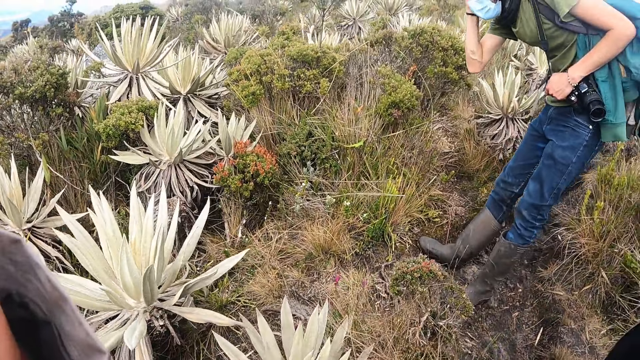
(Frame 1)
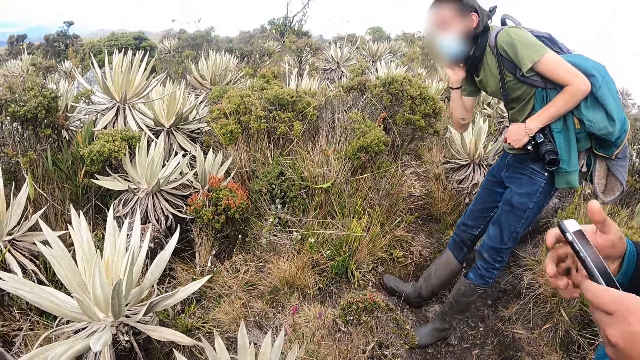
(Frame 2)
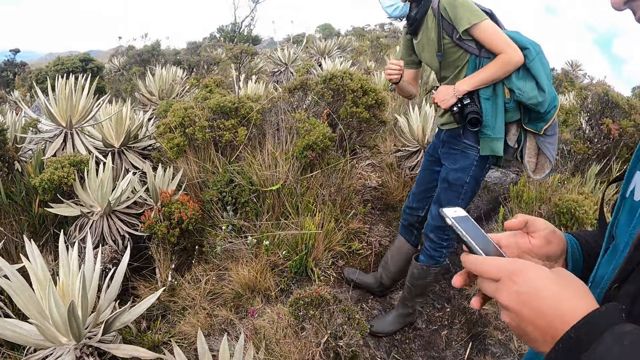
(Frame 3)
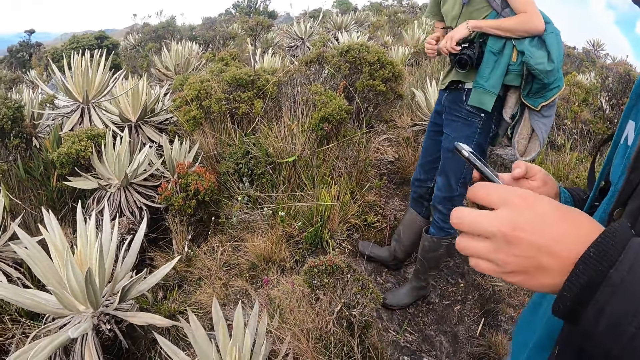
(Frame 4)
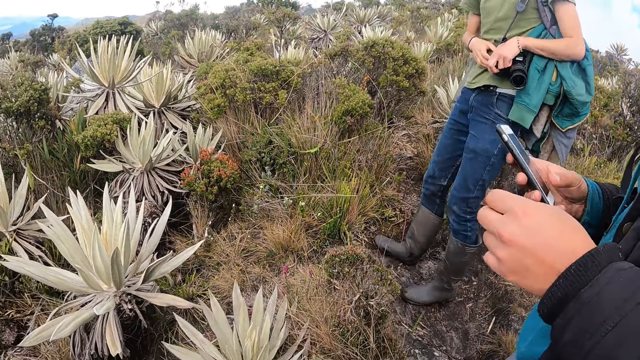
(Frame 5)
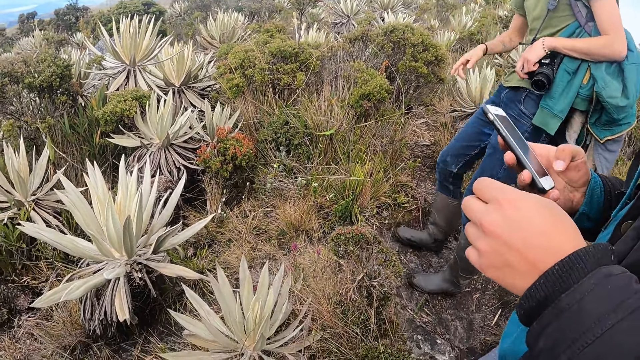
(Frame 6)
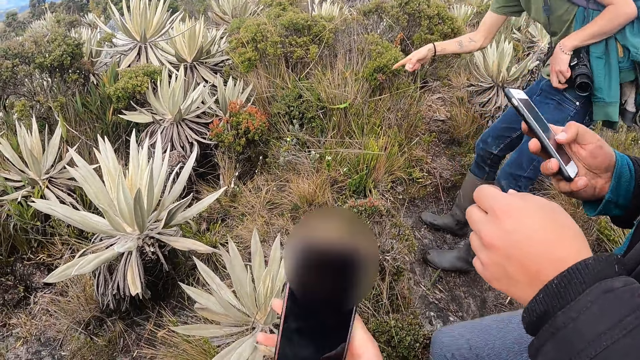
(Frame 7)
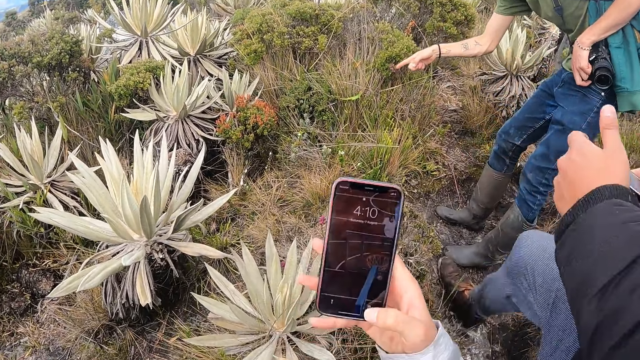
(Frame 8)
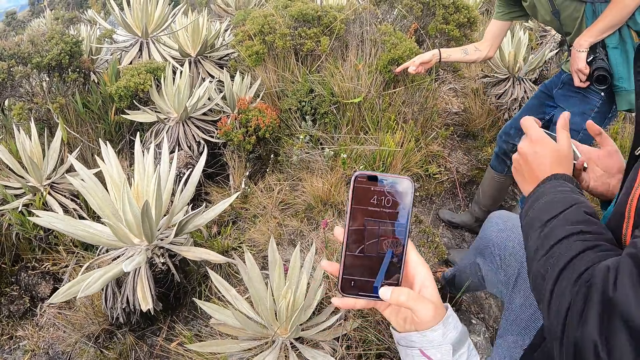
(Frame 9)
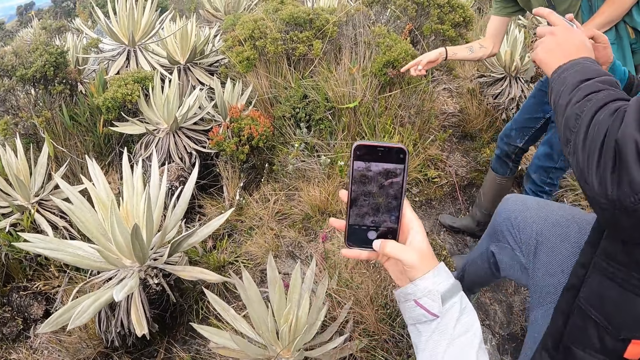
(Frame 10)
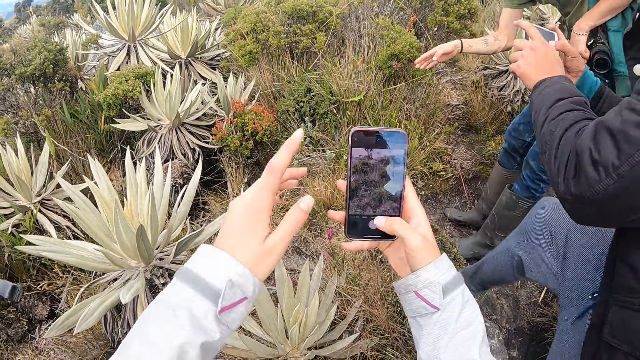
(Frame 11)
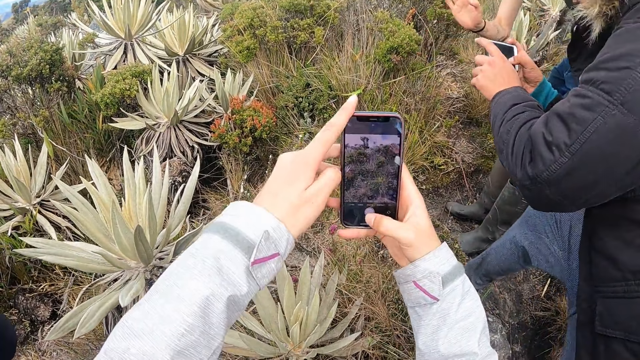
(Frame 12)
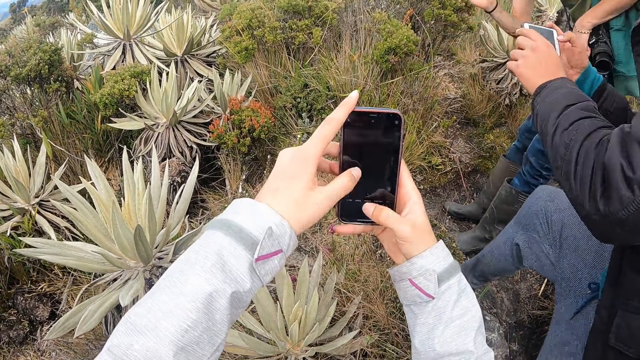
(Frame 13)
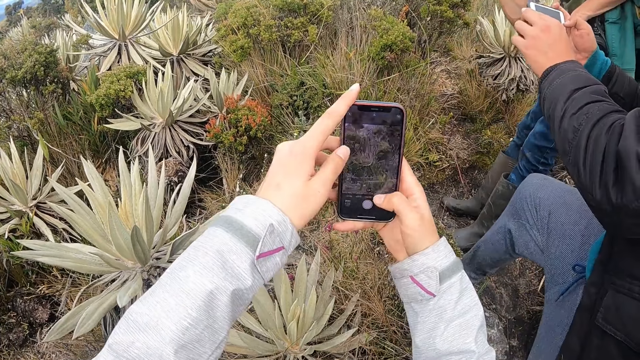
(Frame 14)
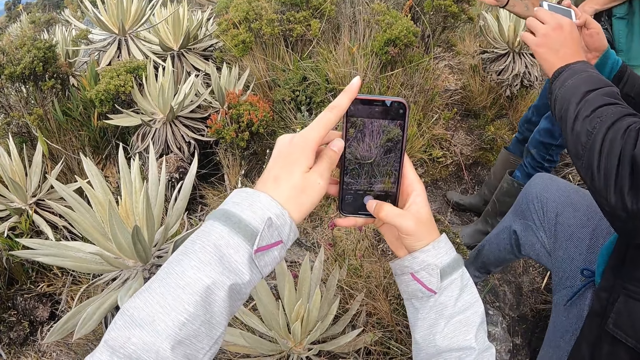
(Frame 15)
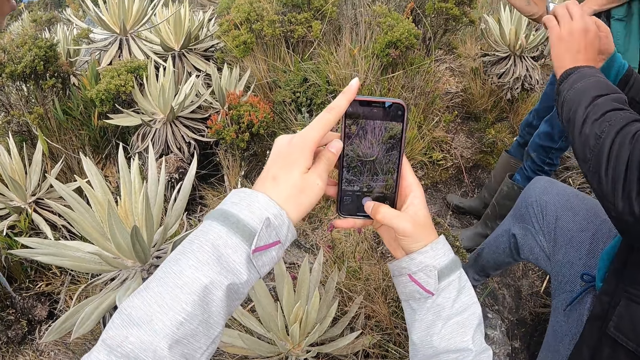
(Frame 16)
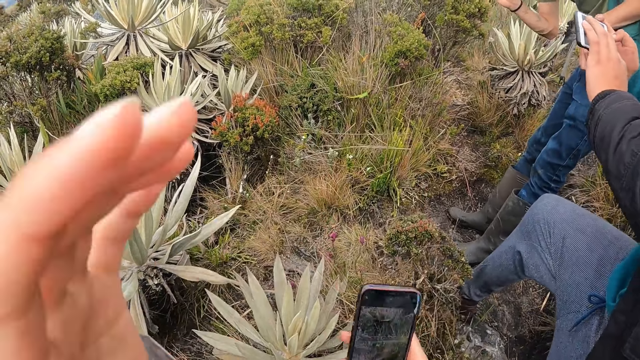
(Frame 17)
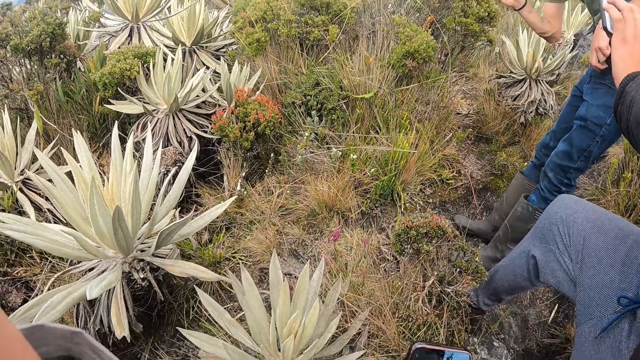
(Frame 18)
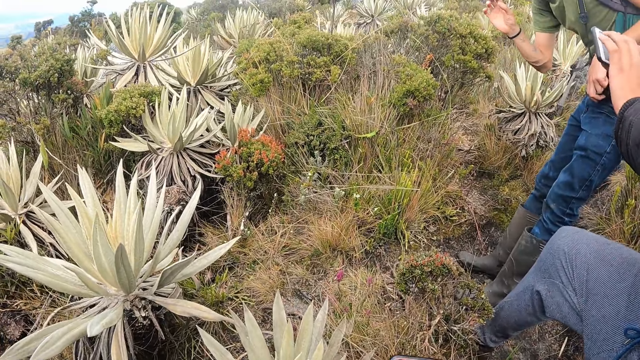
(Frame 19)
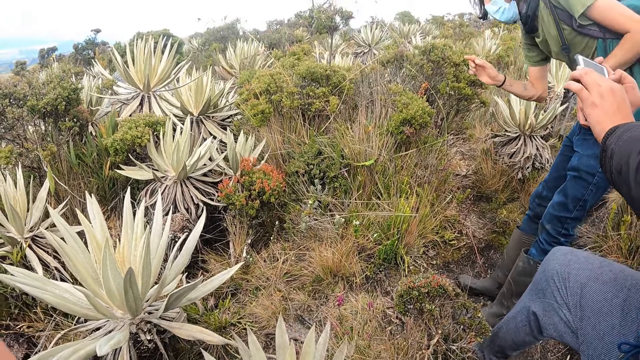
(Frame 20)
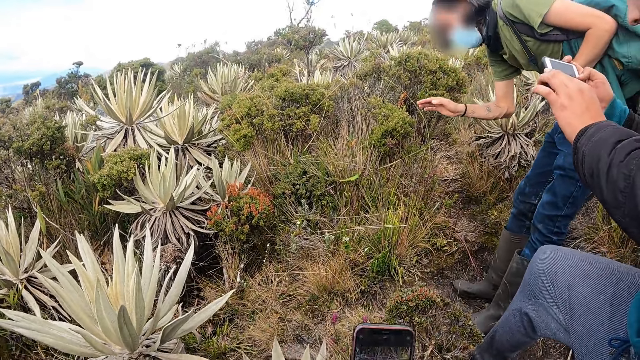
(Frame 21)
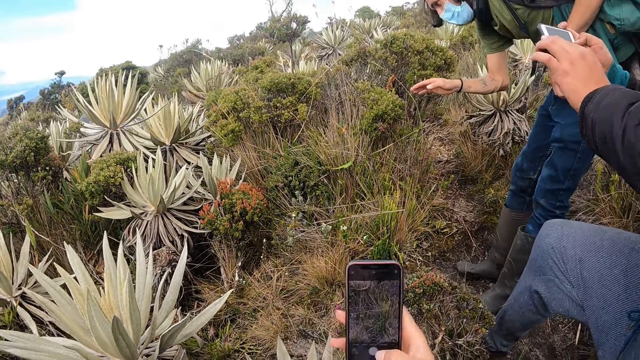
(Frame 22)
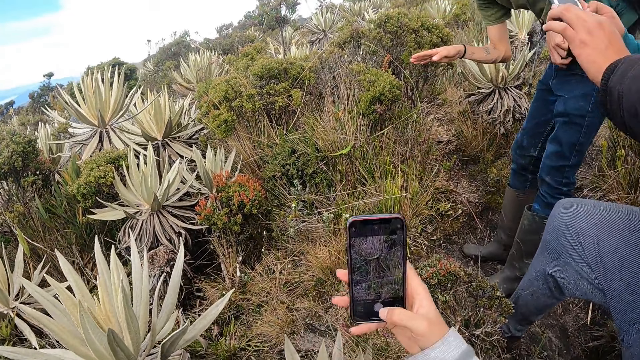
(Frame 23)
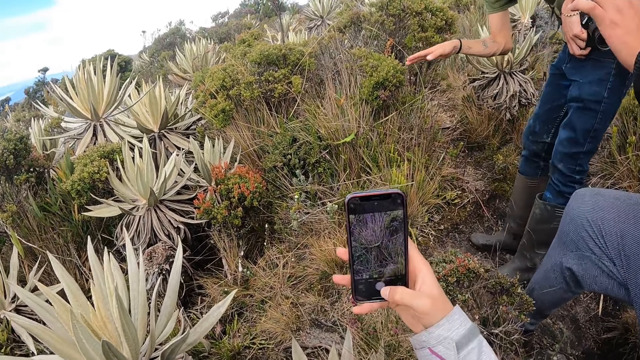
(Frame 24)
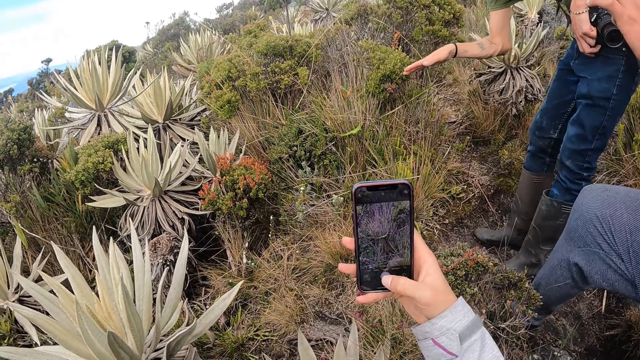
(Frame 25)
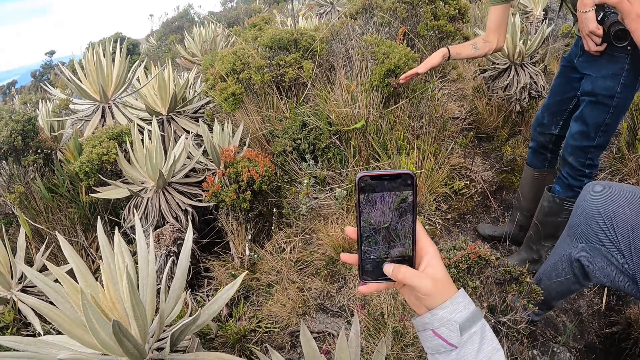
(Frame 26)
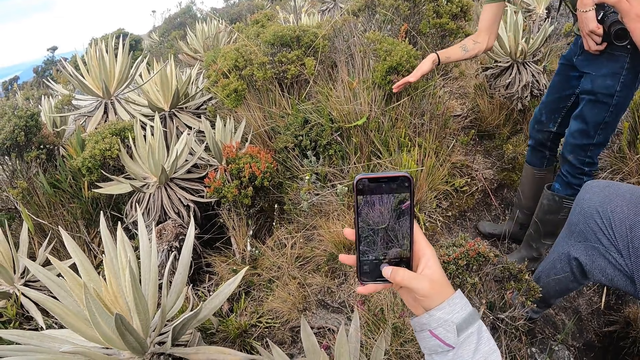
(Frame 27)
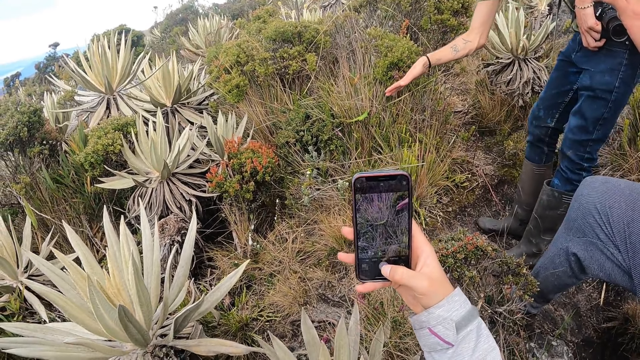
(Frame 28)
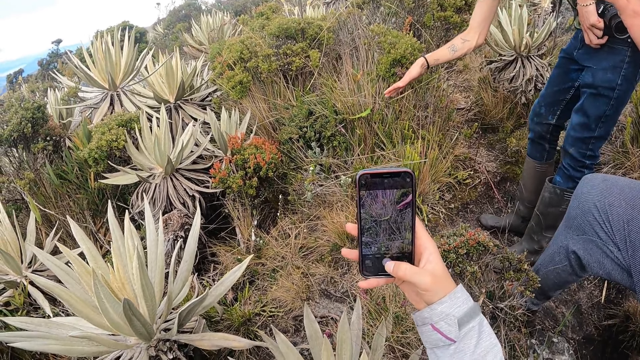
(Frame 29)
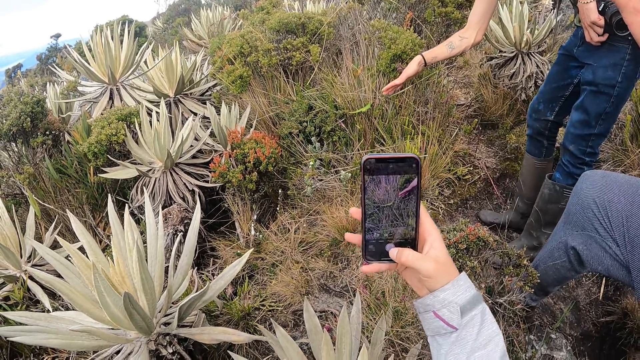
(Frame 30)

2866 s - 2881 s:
A man holds a phone in his hands. The man passes the phone to his right hand. The man operates the phone with his right hand. Another man touches the straps of a camera on his waist with his hands. The other man points at a plant with his right hand. The camera wearer raises the phone in her right hand. The first man holds the phone in his hands. The camera wearer takes a picture of the plant with the phone in her hands. She holds her phone with both hands. The first man takes a picture of the plant with the phone in his hands. The camera wearer zooms in the screen of the phone with her hands. She takes a picture of the plant with the phone in her right hand with her right thumb. She lowers her phone. She adjusts the camera on her head. She raises her phone. She takes a picture of the plant with the phone in her right hand with her right thumb again.

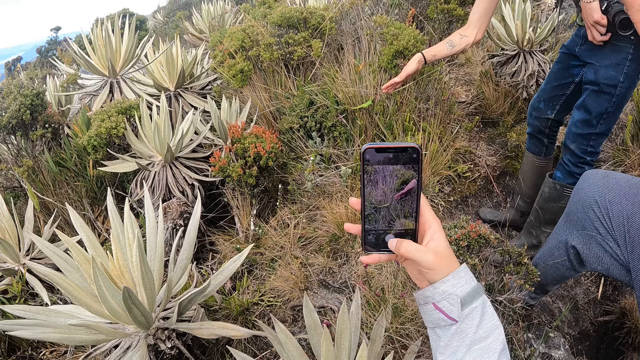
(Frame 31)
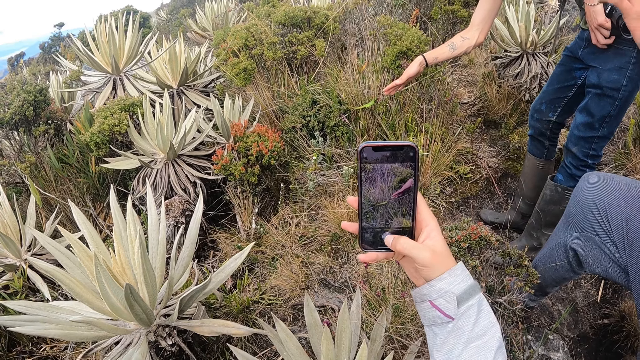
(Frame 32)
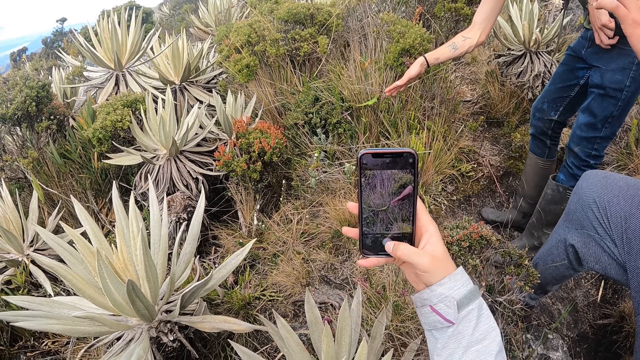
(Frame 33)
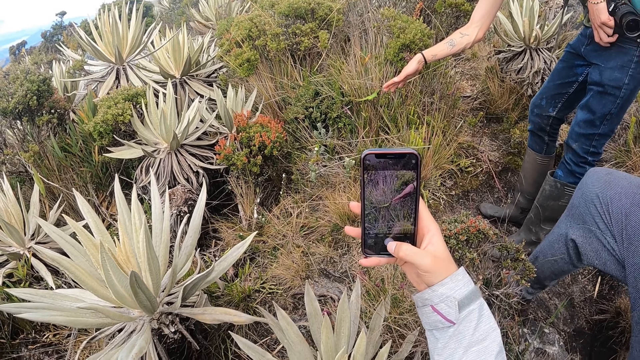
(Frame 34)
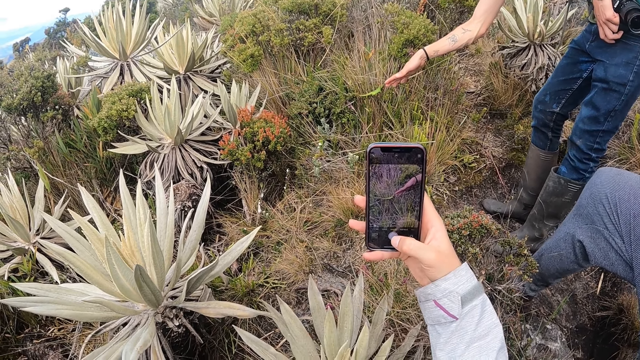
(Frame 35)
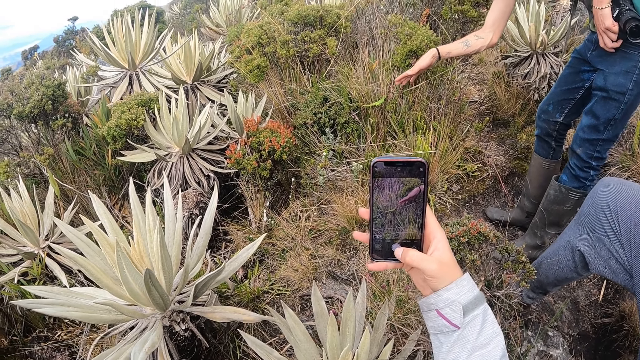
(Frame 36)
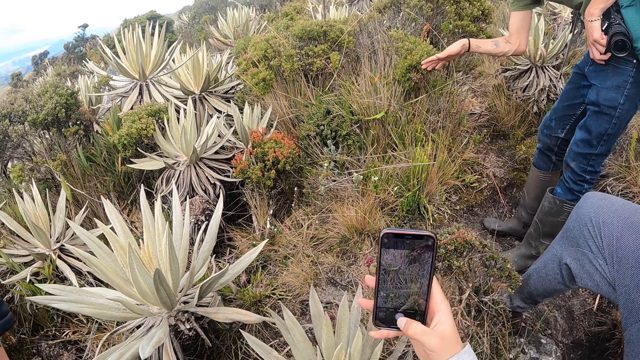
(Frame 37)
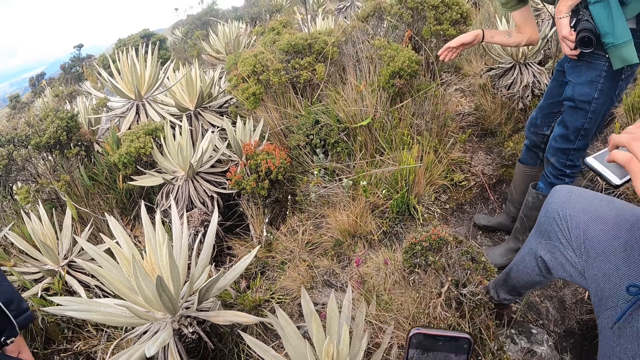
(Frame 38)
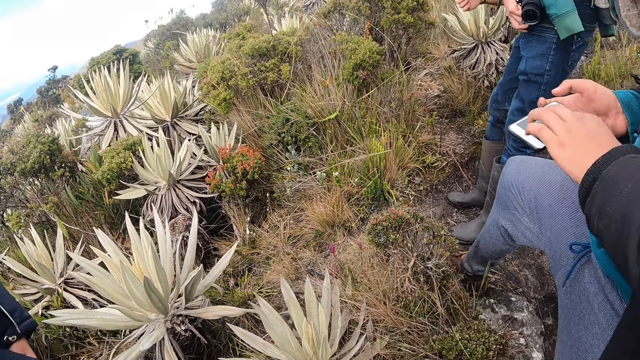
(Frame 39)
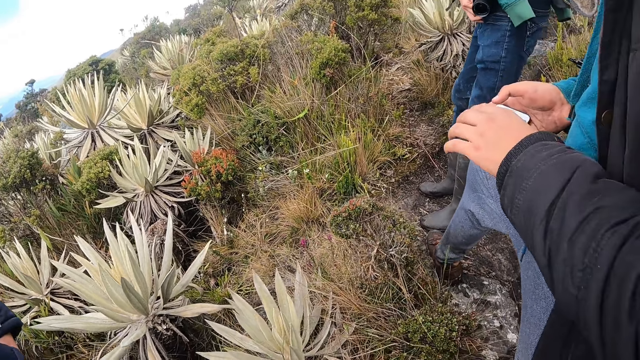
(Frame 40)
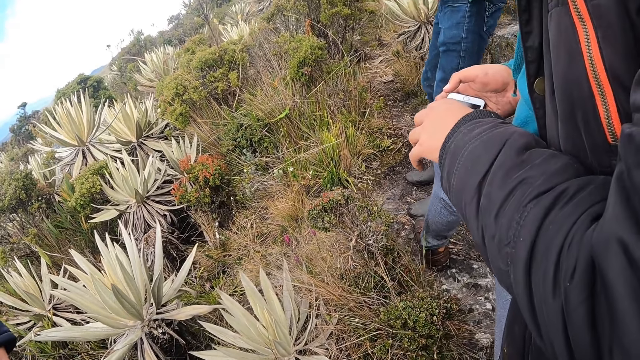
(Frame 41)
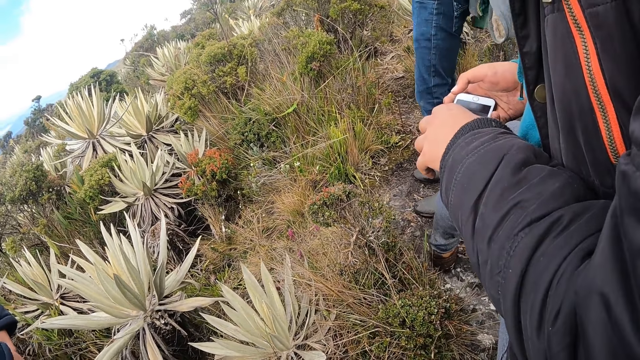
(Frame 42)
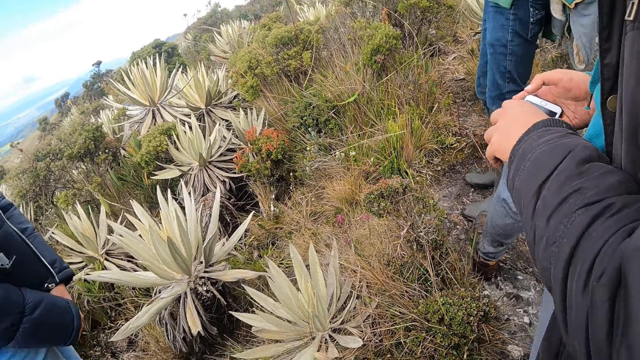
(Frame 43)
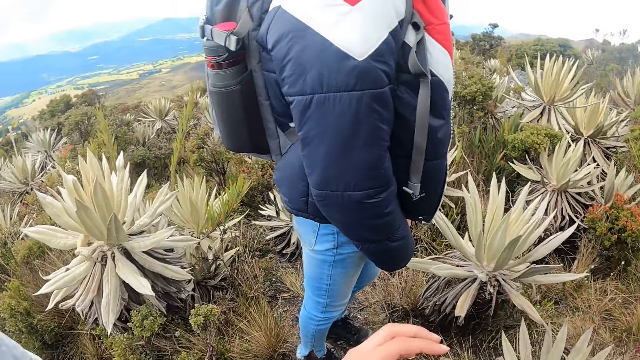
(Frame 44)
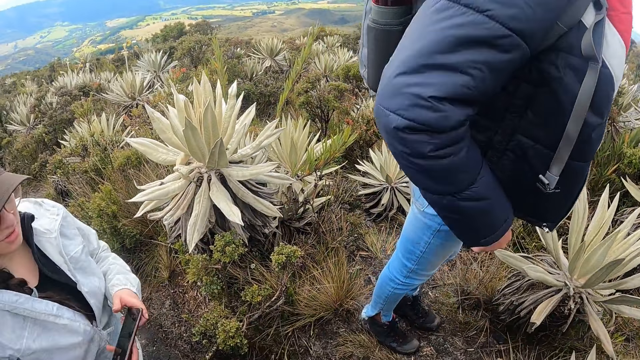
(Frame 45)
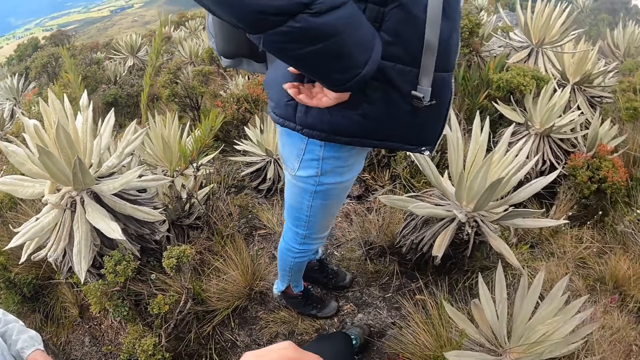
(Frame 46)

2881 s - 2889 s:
The camera wearer takes a picture of a person's hand and the vegetation with the phone in her right hand with her right thumb. She lowers the phone. She turns around.
